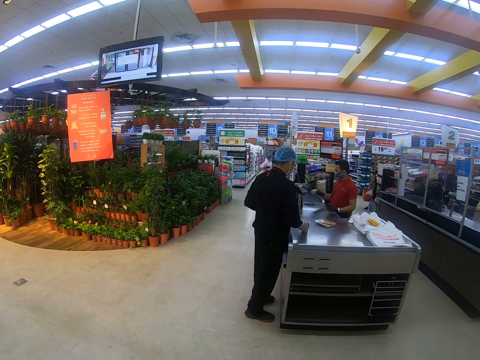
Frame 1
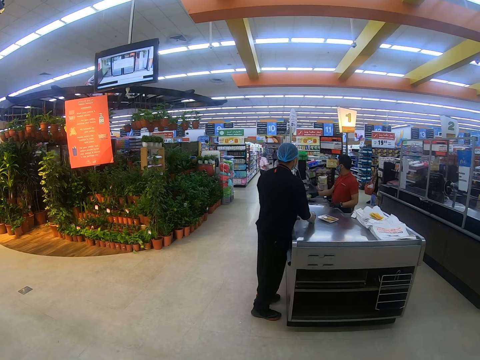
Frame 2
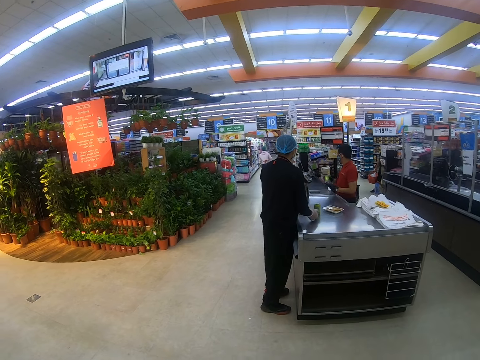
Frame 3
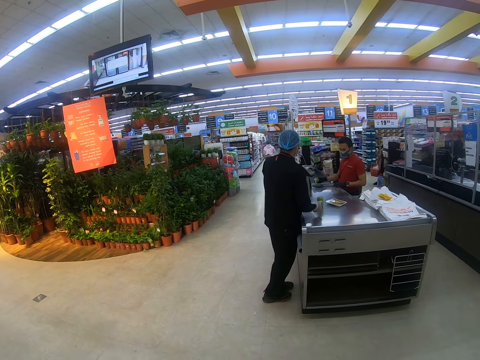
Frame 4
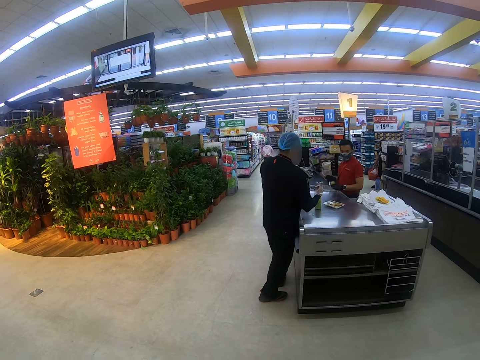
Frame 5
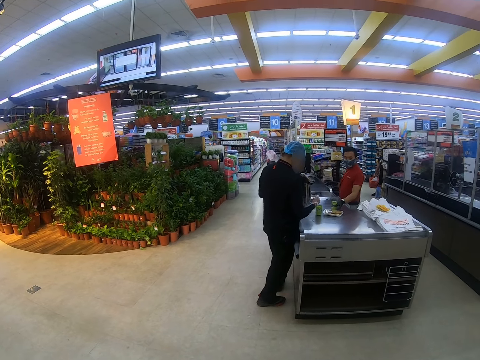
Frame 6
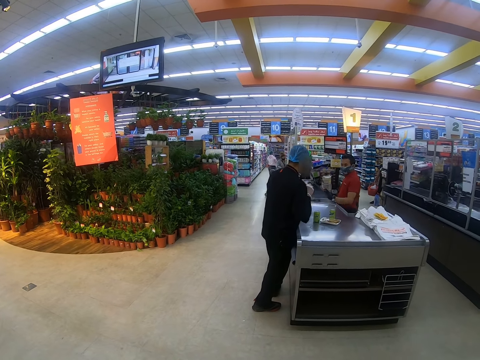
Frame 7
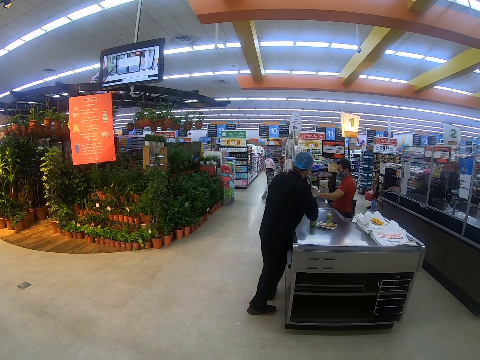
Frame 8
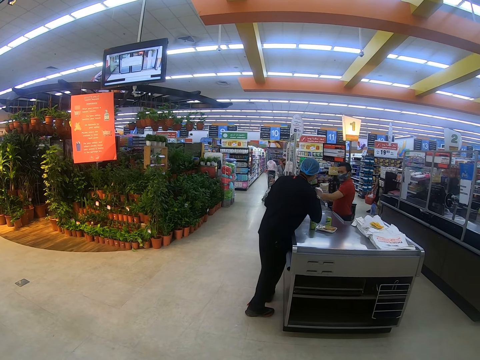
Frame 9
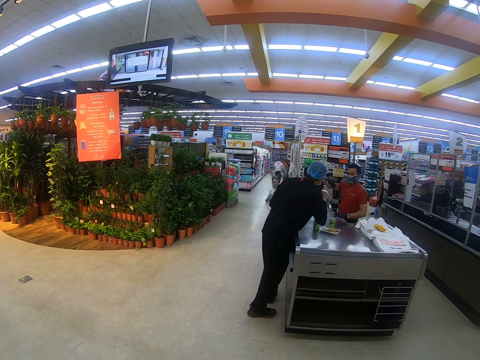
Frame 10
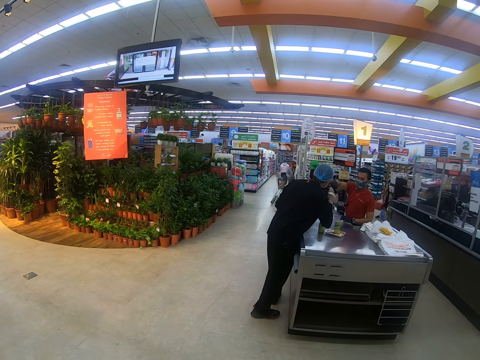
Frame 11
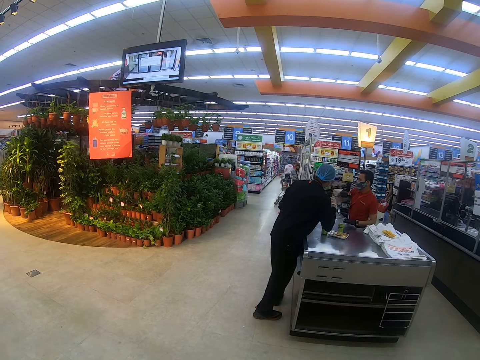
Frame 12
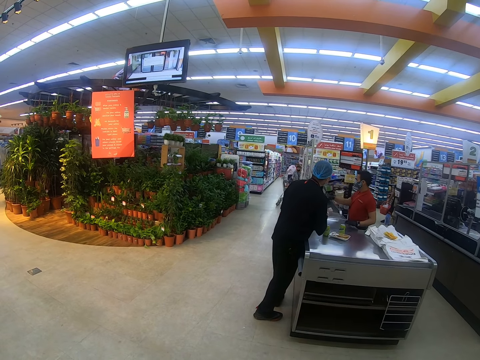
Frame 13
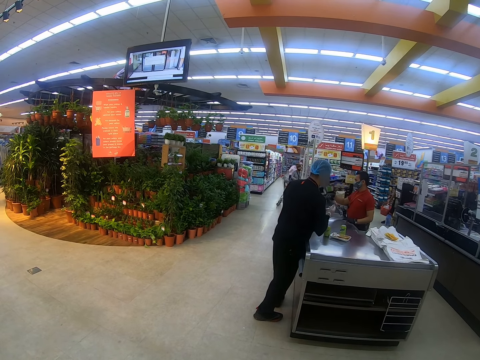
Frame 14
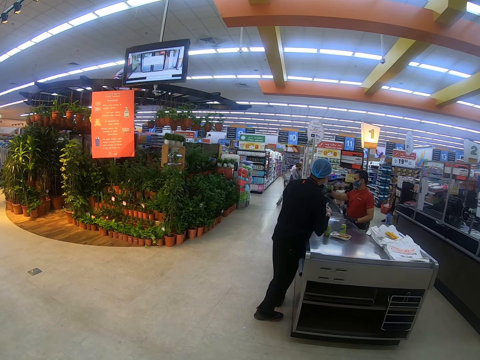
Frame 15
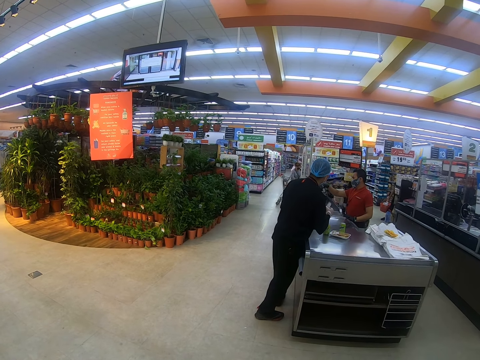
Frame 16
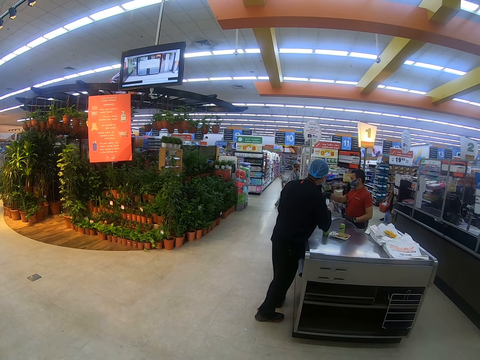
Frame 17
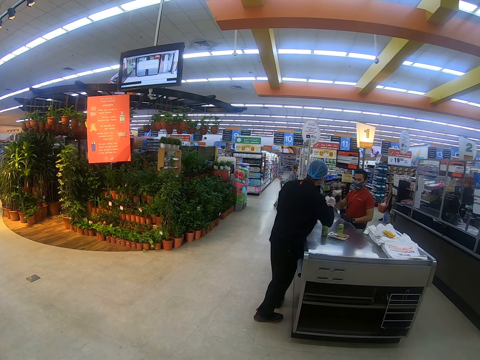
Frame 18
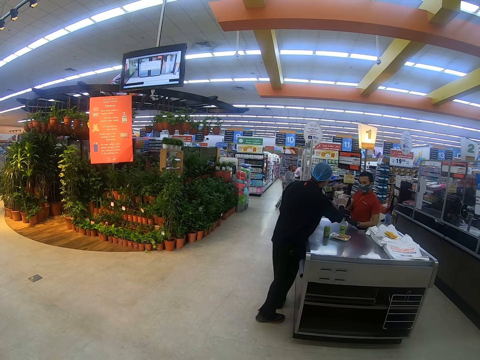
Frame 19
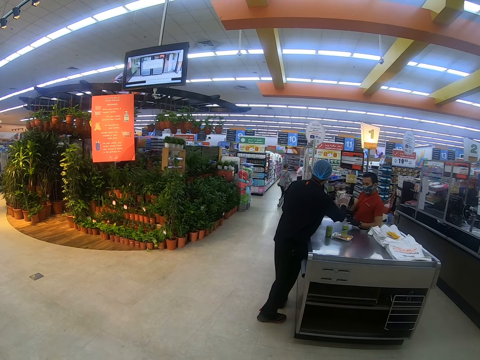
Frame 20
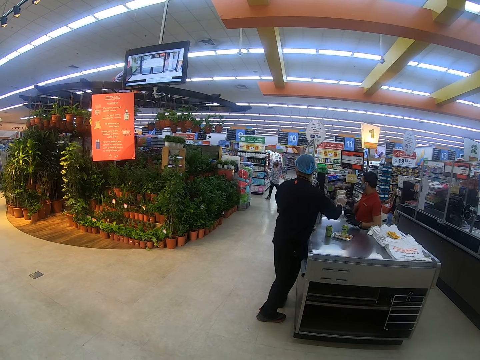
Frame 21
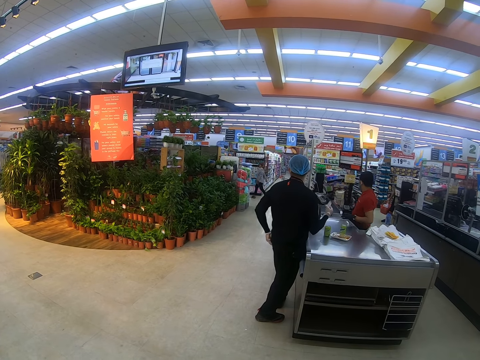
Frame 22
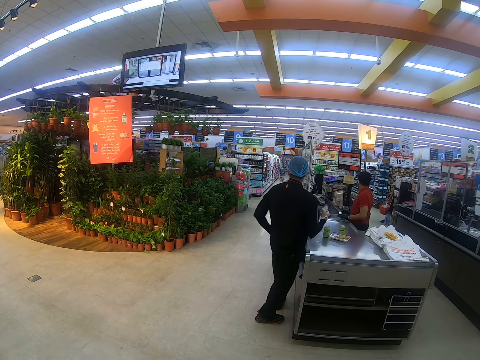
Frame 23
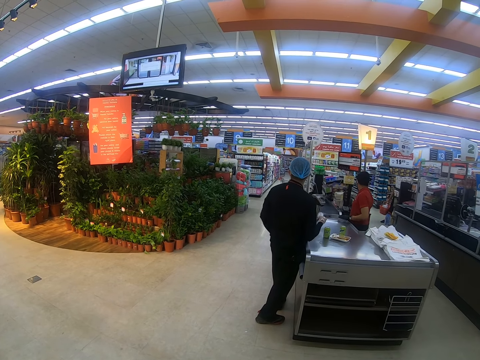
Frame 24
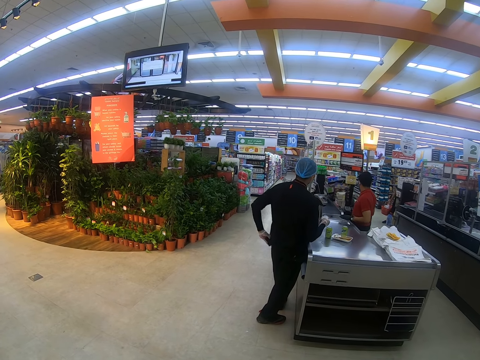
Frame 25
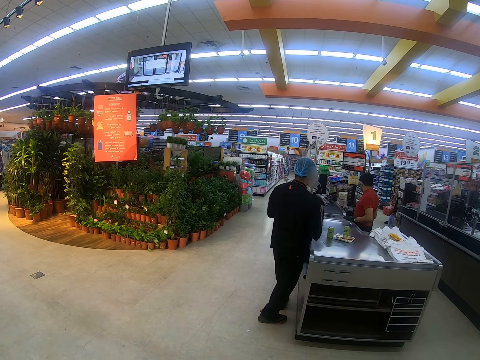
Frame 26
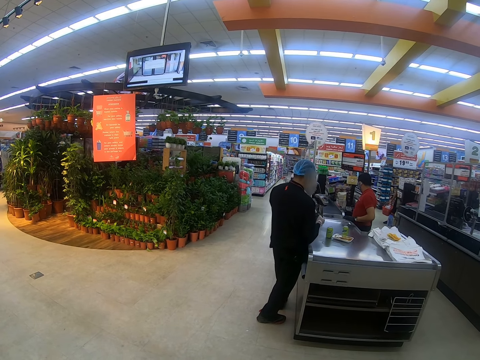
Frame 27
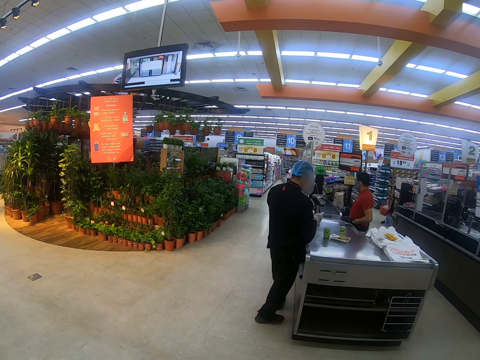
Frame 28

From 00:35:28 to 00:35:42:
A man moves the hand. The man puts the packet on the counter. The man moves the hands. Another man looks at the computer. The first man operates the computer. A lady steps forward. The other man removes the wallet from the pocket.

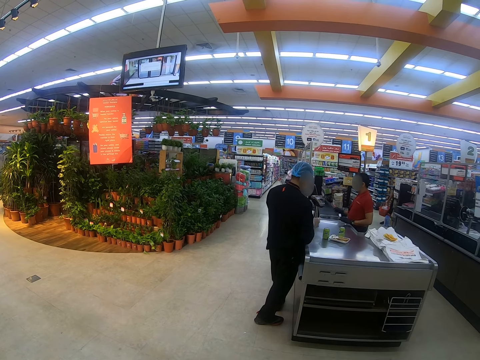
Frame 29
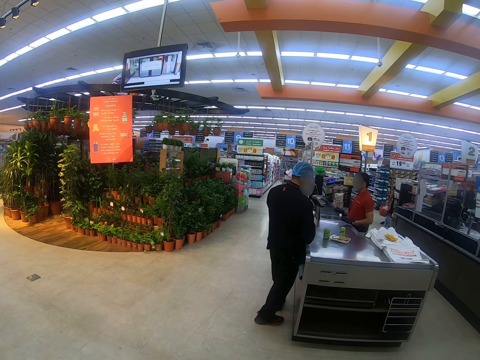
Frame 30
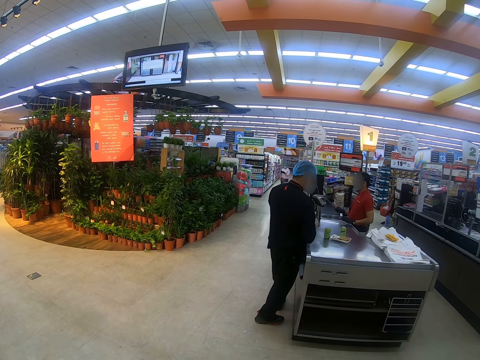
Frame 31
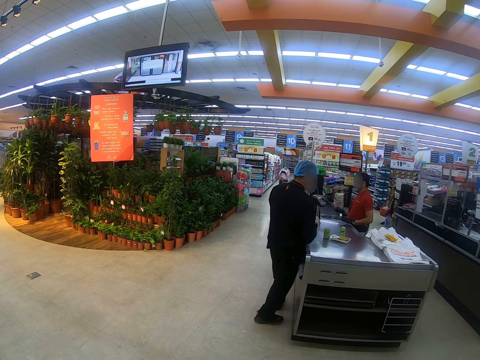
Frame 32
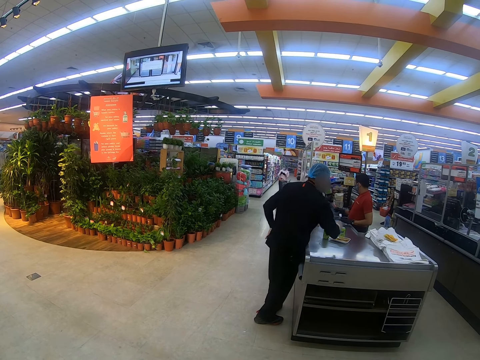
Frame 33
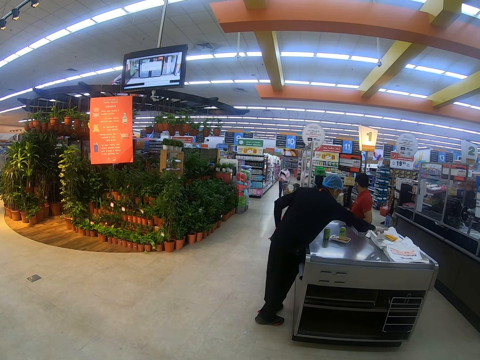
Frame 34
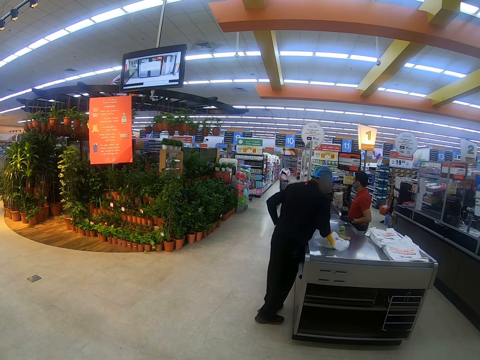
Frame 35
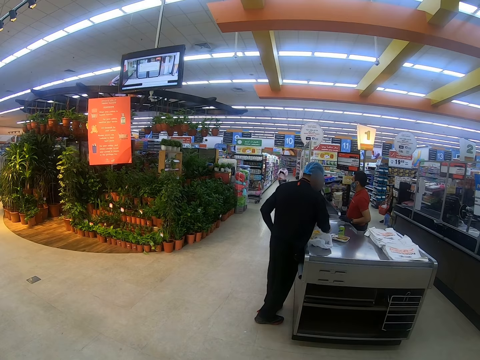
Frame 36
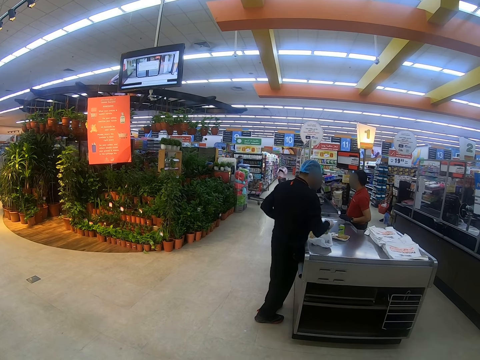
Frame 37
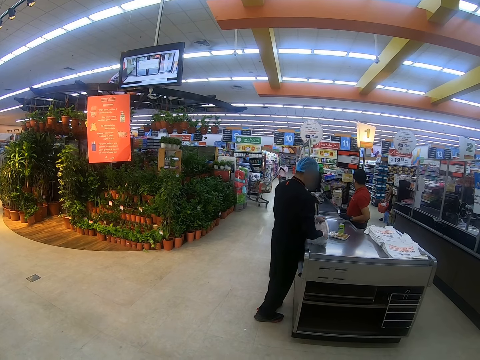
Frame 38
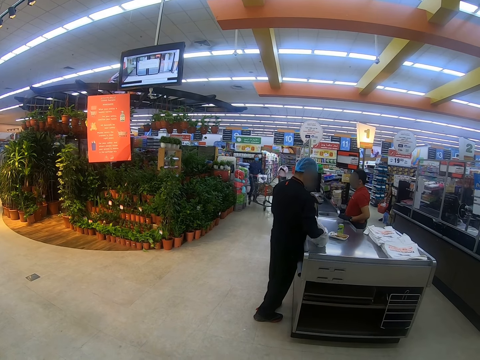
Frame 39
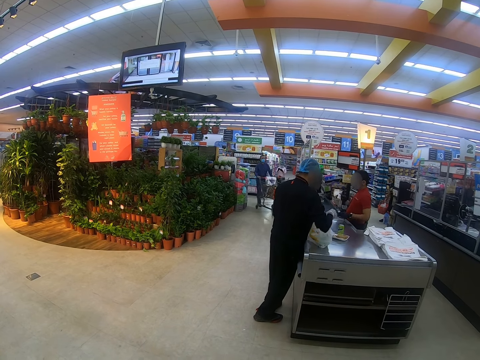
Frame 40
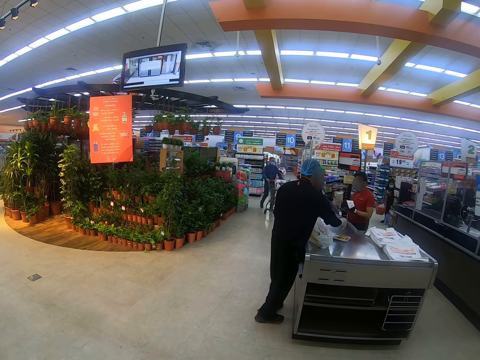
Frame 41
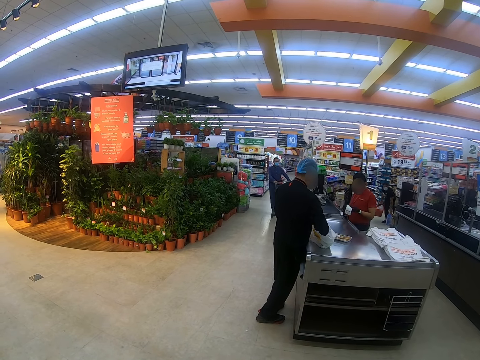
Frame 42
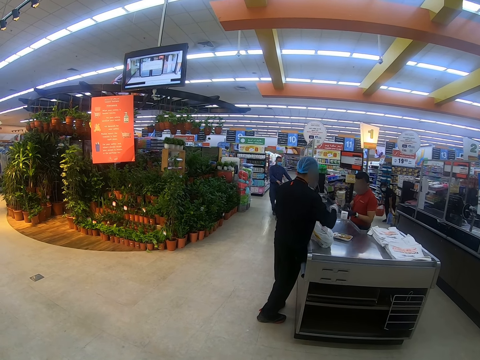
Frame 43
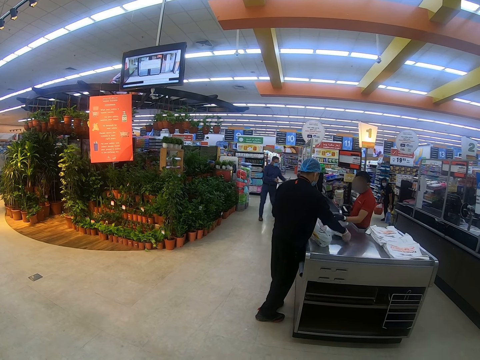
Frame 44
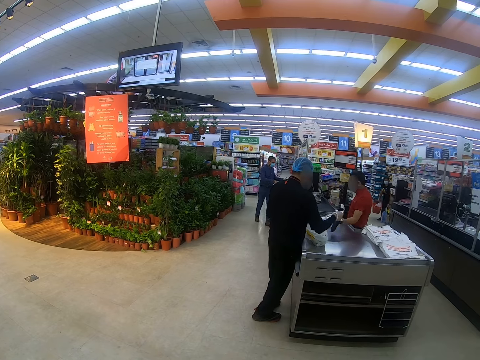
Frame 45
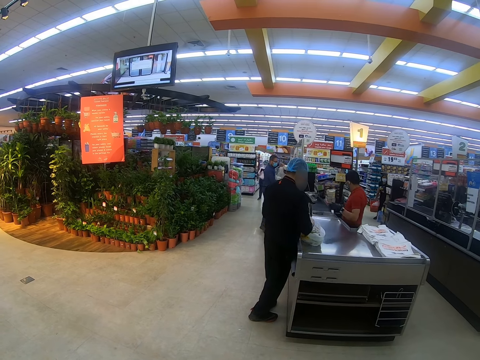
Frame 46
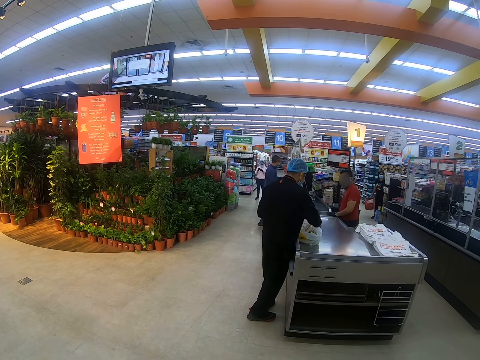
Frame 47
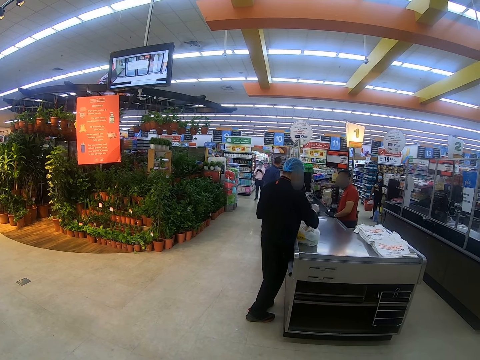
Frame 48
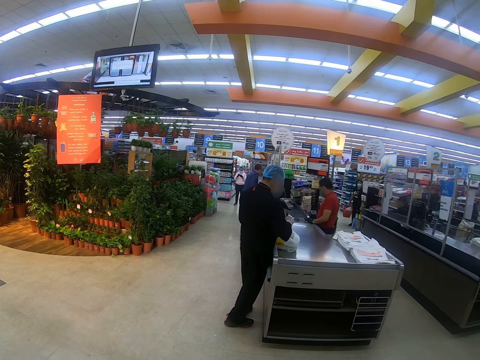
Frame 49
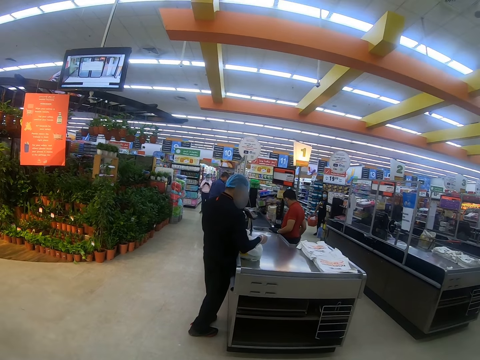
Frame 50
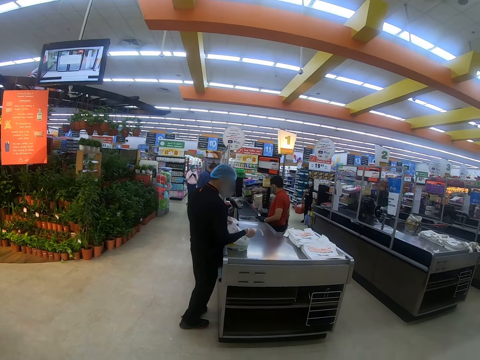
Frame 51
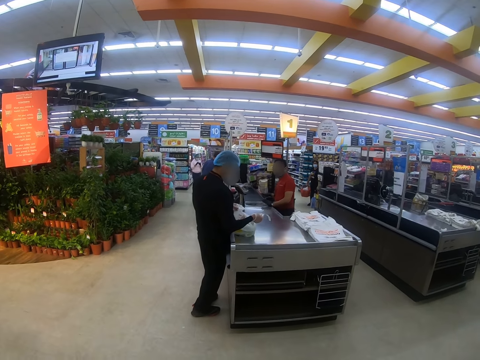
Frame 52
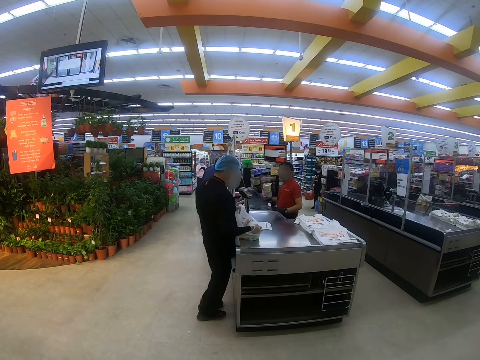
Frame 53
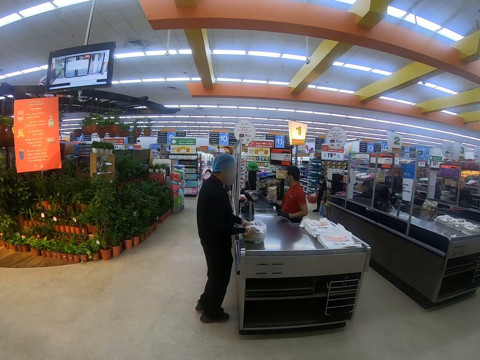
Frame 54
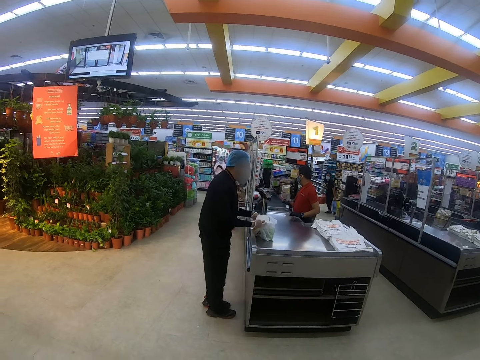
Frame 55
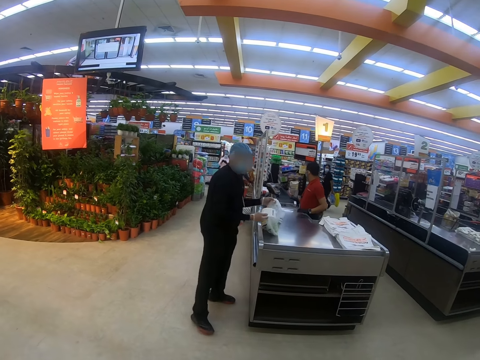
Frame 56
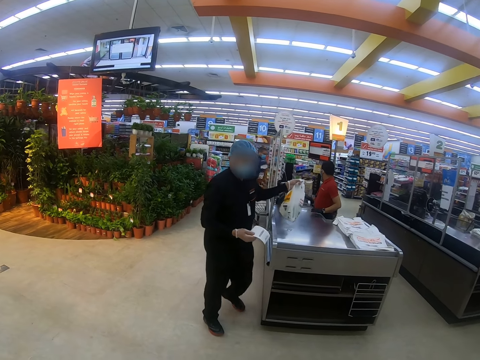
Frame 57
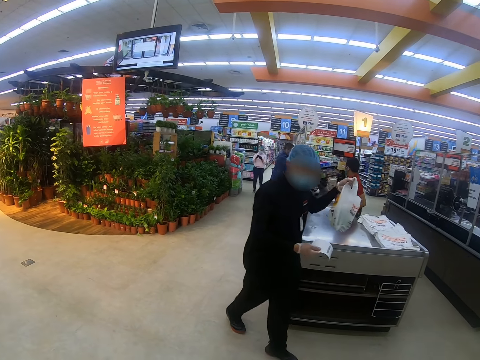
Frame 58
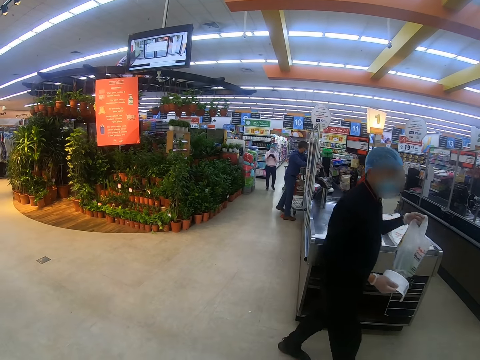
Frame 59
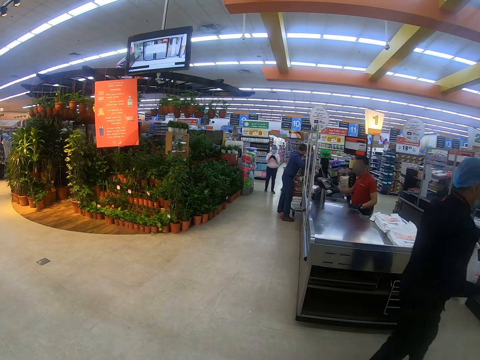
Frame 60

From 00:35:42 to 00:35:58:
A man closes the wallet and puts the wallet in the pocket. Another man appears. The first man moves the paper. A third man moves the trolley. The first man picks the container, puts the container in the paper and looks at the receipt. The first man lifts the paper. The first man steps forward.
